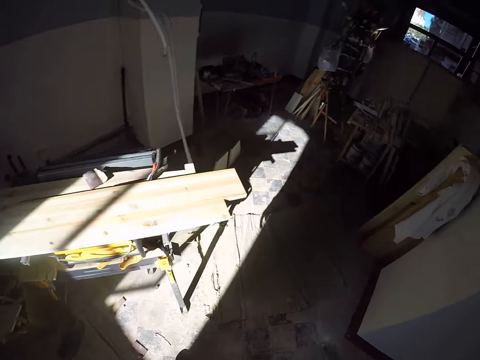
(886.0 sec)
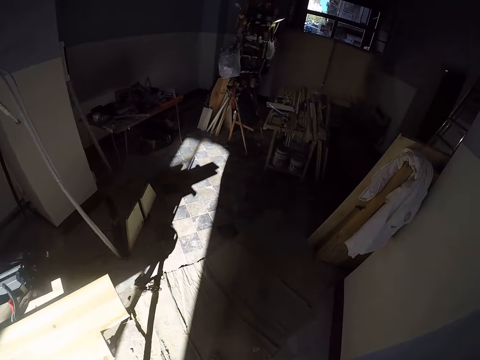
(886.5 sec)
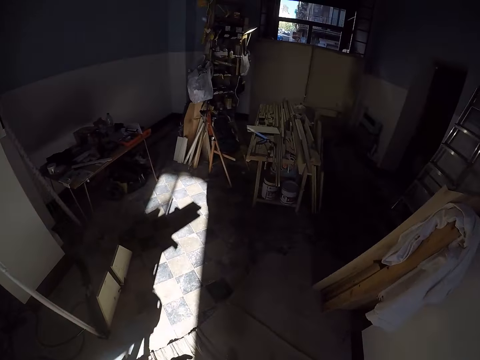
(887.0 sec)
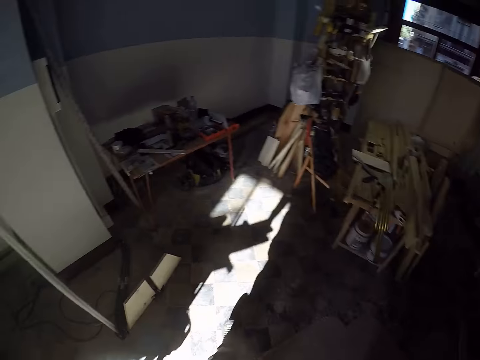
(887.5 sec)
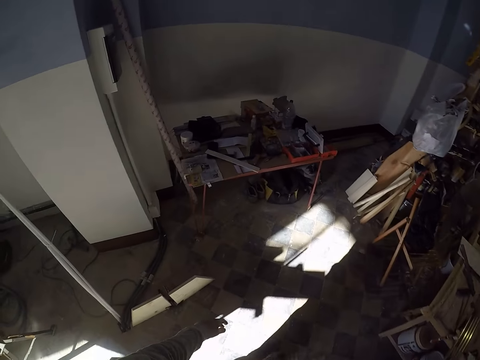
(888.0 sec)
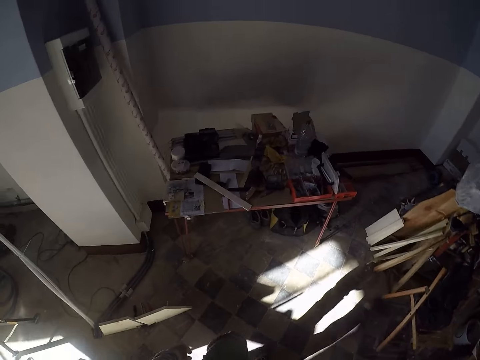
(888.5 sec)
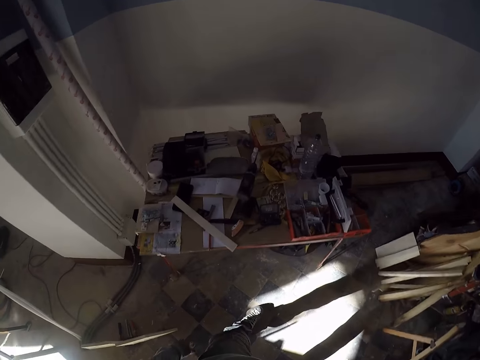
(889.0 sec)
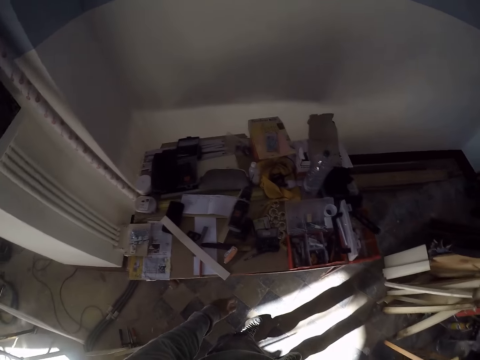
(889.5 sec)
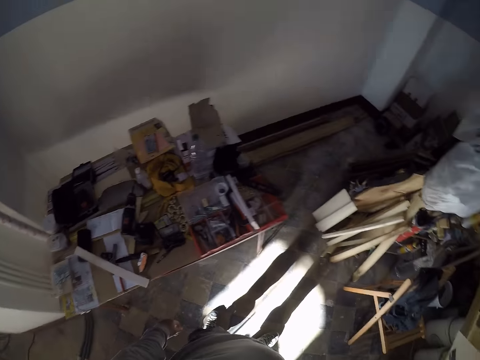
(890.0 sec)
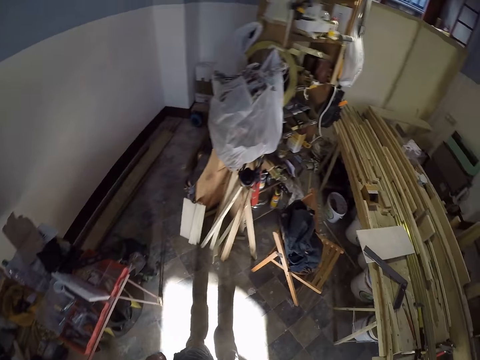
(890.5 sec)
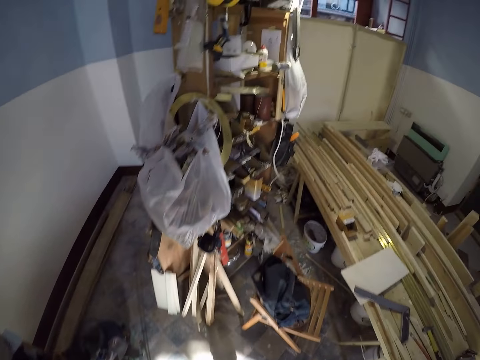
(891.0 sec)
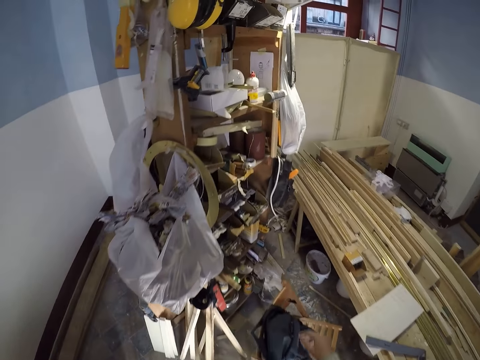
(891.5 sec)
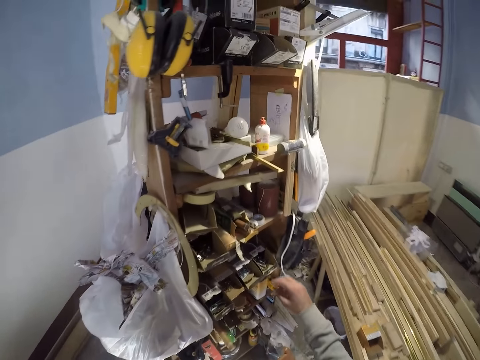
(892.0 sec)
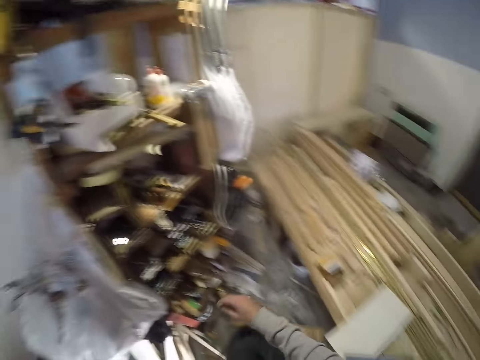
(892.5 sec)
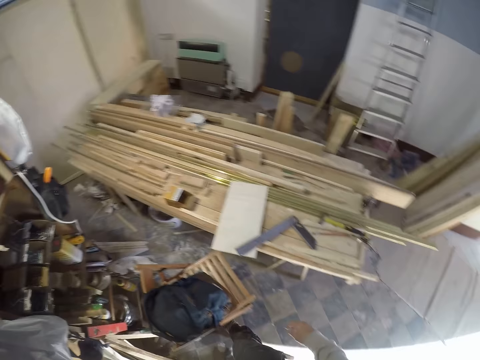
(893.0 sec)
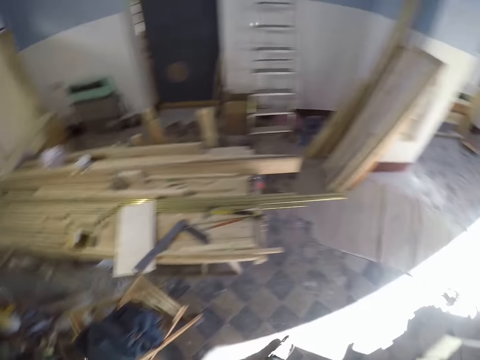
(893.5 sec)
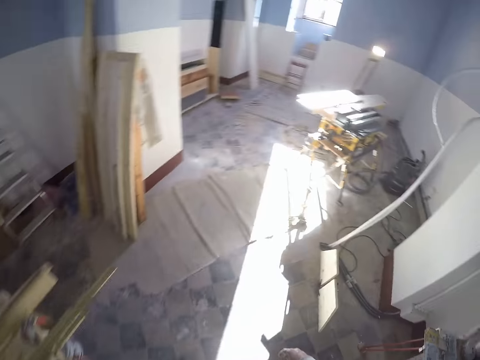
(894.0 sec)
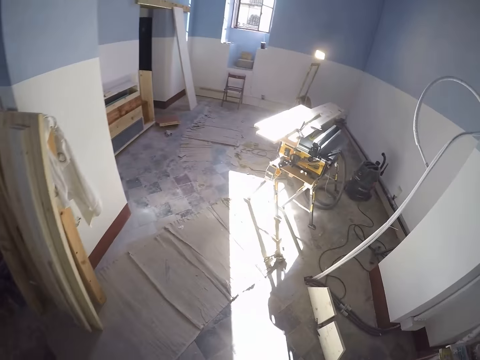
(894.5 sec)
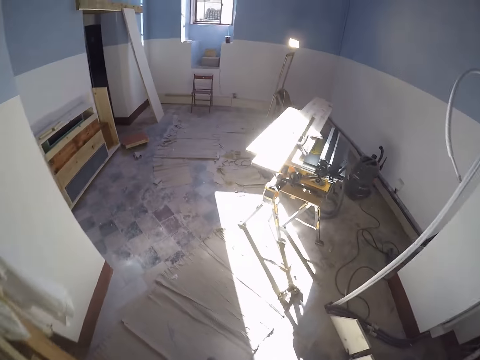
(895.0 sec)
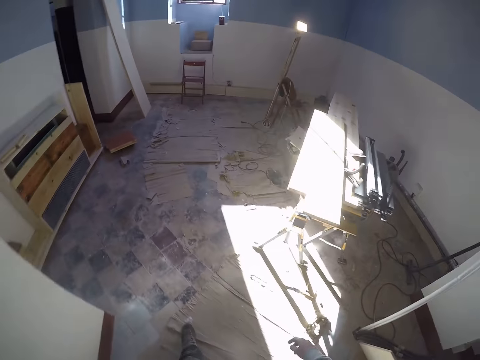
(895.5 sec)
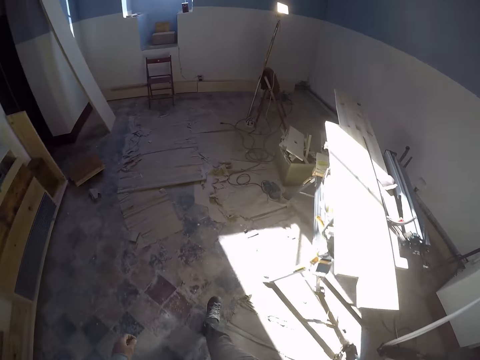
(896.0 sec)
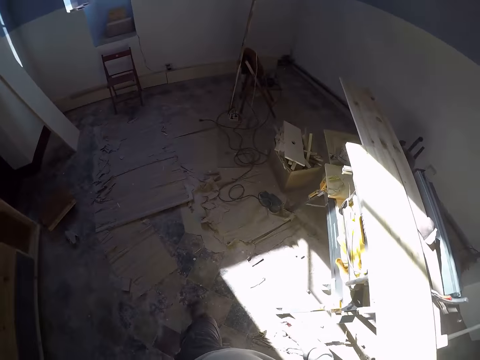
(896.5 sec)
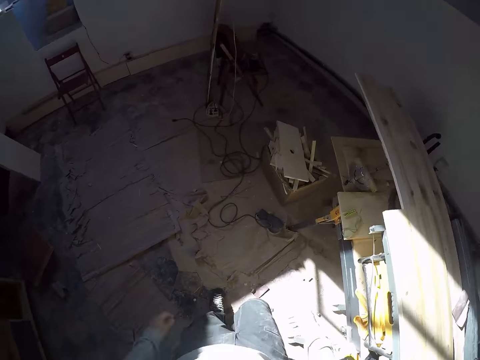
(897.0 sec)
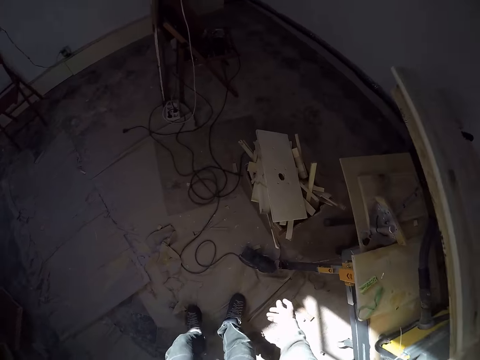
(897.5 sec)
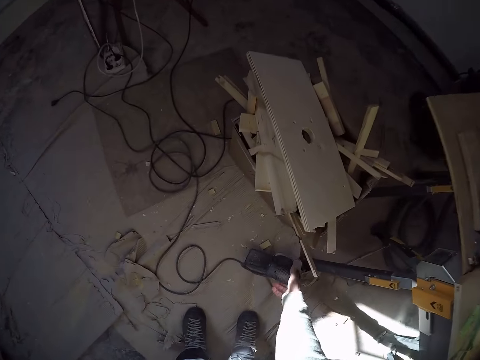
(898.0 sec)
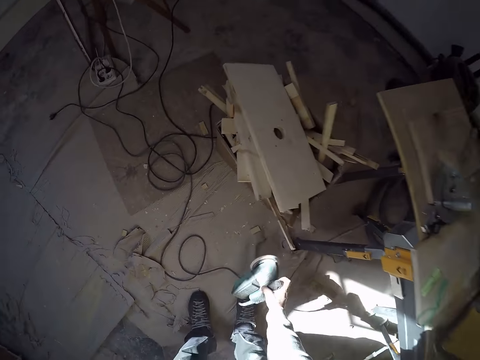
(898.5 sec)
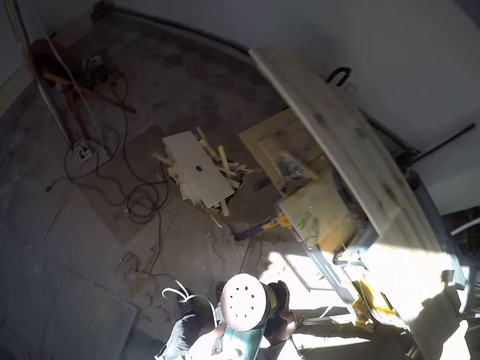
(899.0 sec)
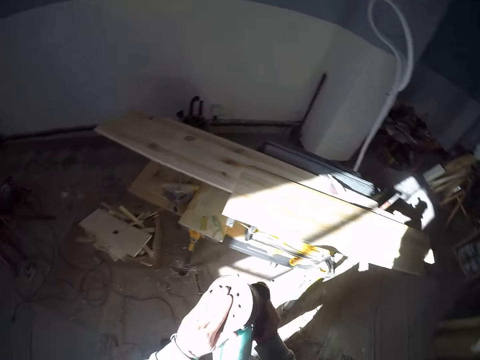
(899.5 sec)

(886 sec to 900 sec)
The camera wearer walks towards a palm sander on the floor. He picks the palm sander from the floor with his right hand. He touches the palm sander with his left hand.

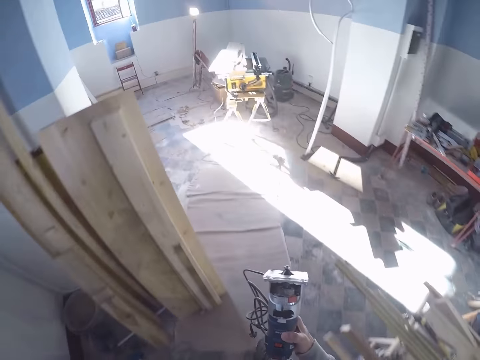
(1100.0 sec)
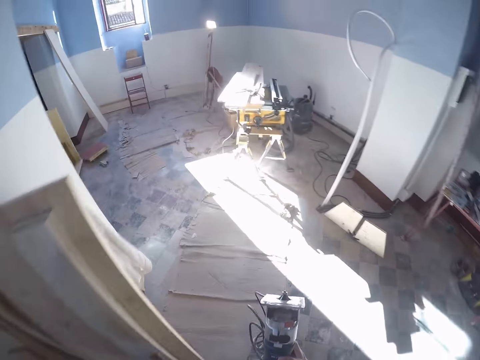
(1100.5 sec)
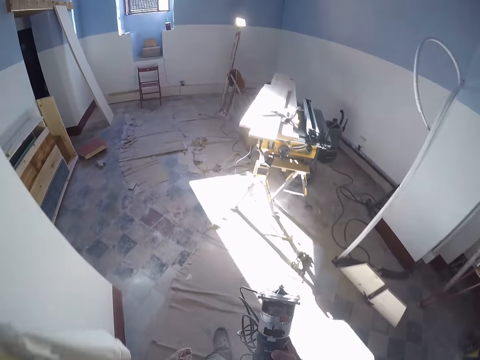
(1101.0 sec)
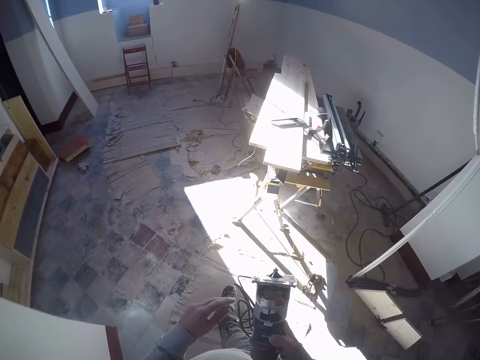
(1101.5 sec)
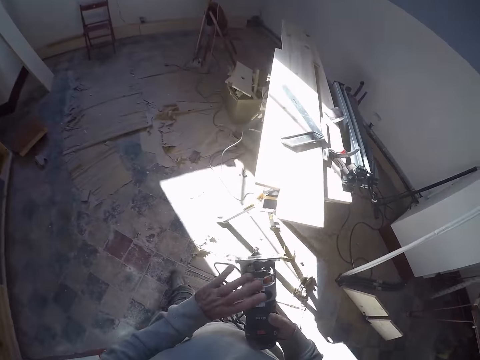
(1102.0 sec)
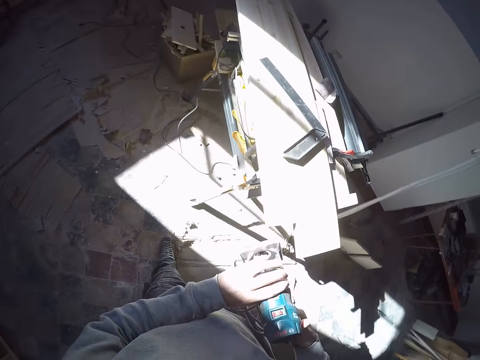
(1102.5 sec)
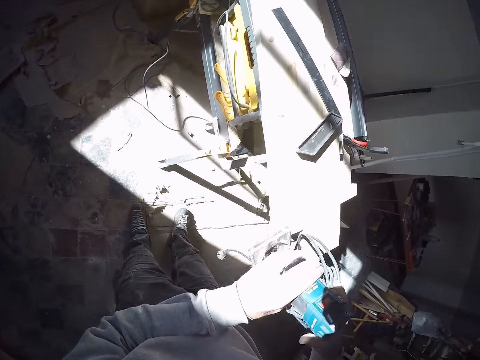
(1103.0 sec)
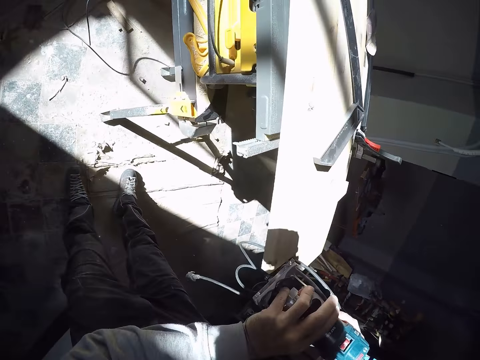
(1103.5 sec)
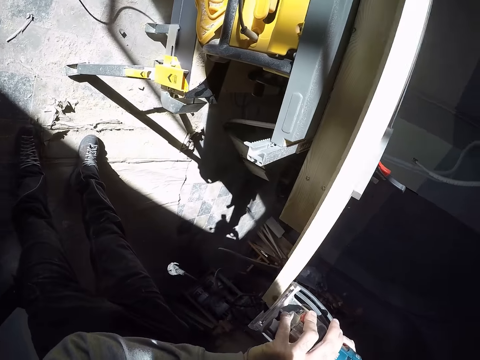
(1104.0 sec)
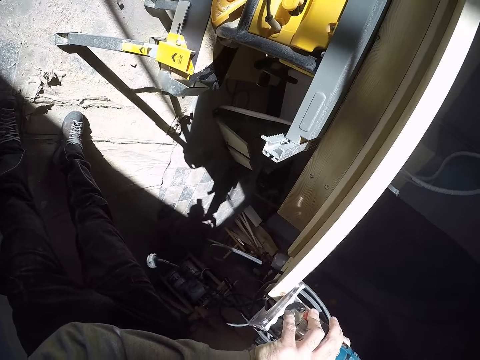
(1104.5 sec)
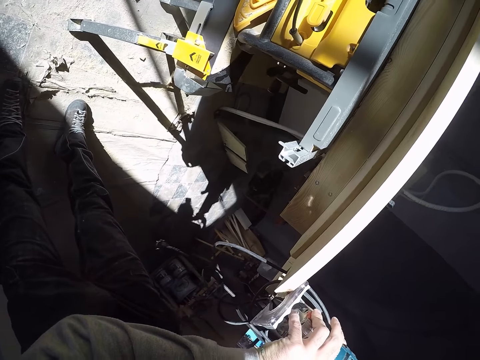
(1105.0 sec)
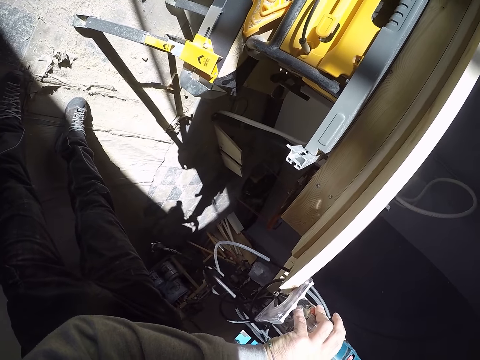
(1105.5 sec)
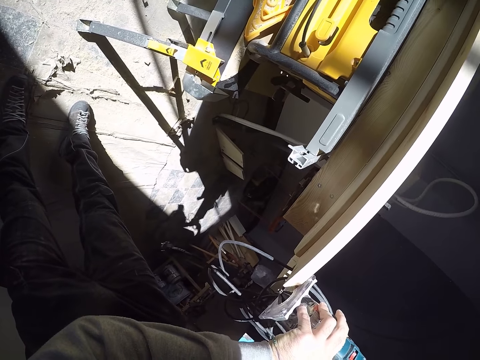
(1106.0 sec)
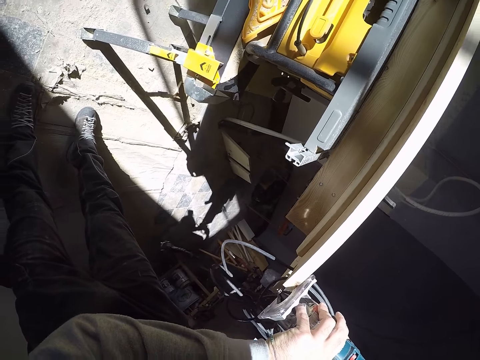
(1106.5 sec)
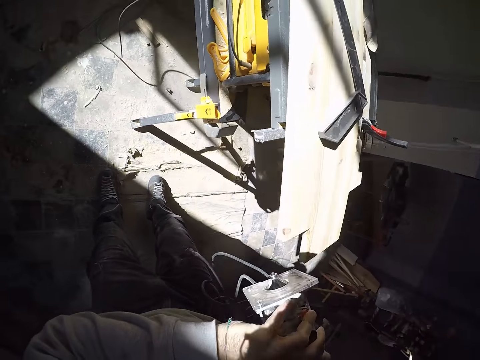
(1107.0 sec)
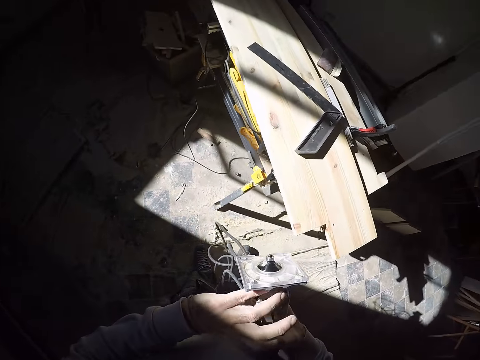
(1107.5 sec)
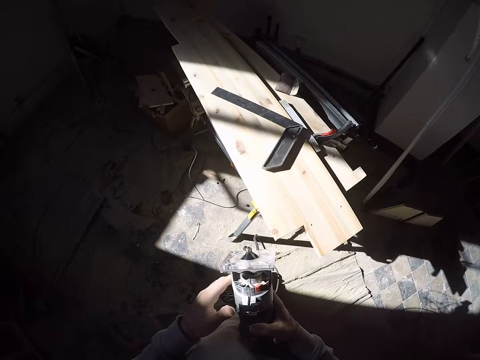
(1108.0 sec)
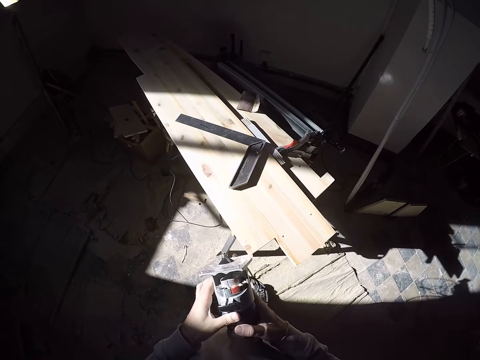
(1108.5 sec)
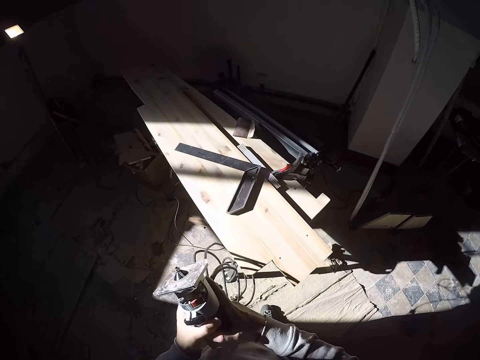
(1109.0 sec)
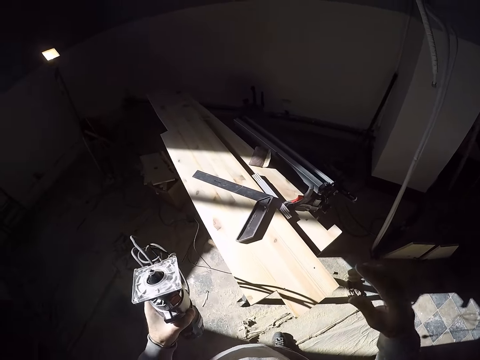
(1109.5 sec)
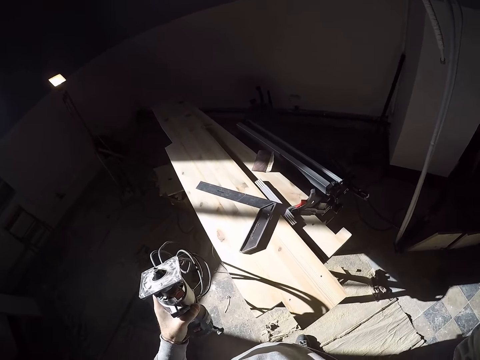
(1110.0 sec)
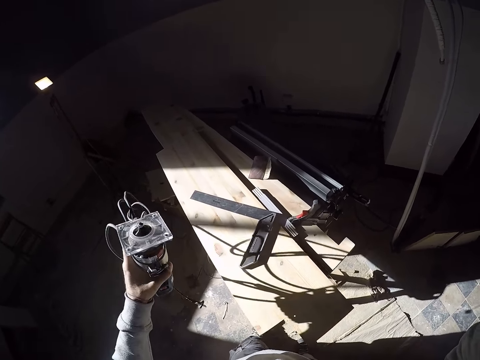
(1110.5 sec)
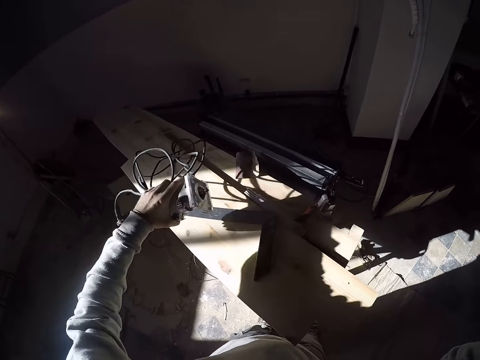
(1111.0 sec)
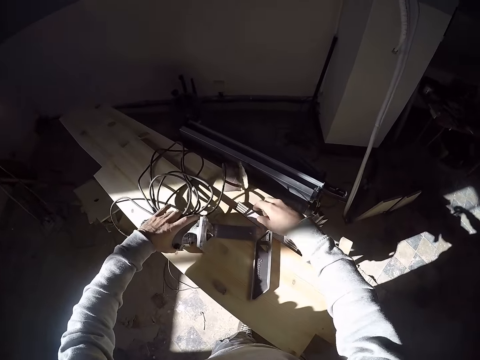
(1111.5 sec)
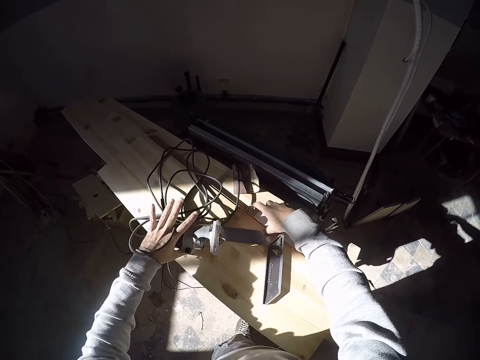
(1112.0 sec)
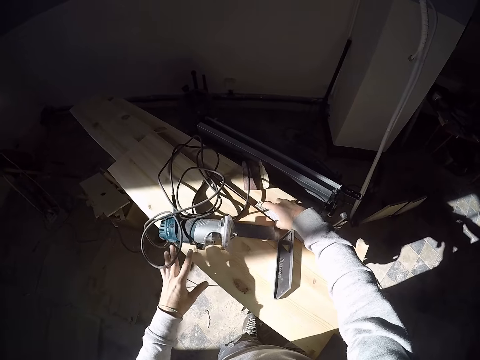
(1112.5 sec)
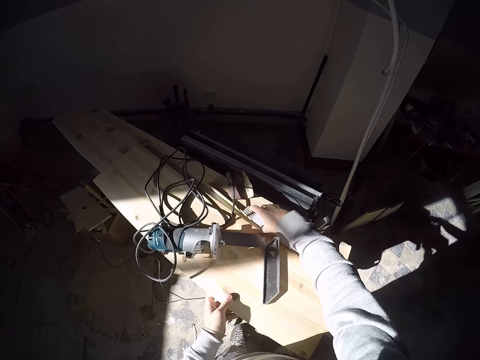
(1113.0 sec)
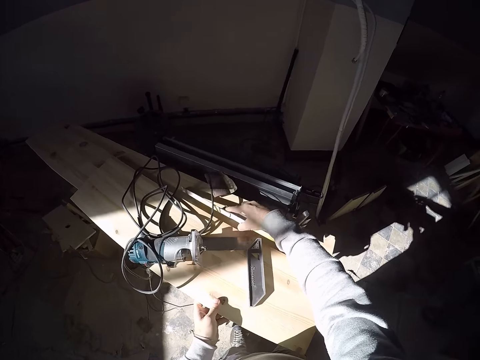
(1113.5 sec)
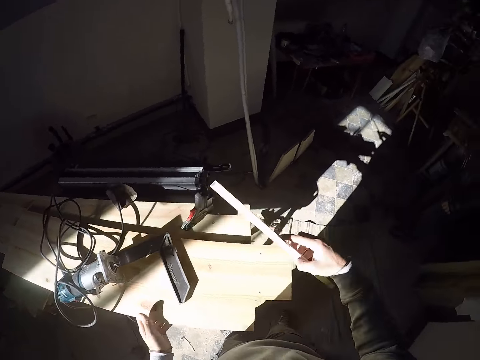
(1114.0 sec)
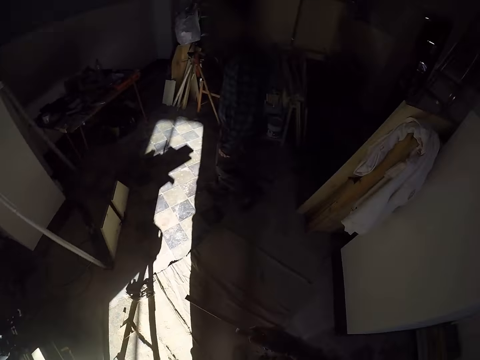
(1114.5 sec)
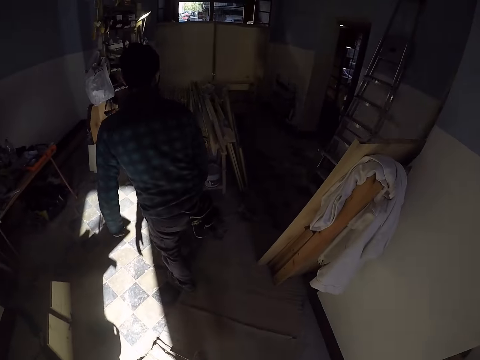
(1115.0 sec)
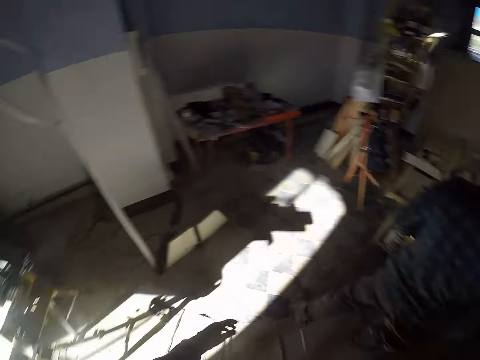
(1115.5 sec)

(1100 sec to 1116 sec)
The camera wearer holds an electric wood router with both hands. He walks towards a table saw in the carpentry workshop. He places the electric wood router on a piece of wood on the table saw with both hands. He takes the electric wood router off the piece of wood with both hands. He takes his right hand off the electric wood router and raises his right hand. He drops the electric wood router on the piece of wood on the table saw with his left hand. He holds the edge of the piece of wood on the table saw with his left hand. He picks a measuring tape from the piece of wood on the table saw with his right hand. A man walks in the carpentry workshop.
